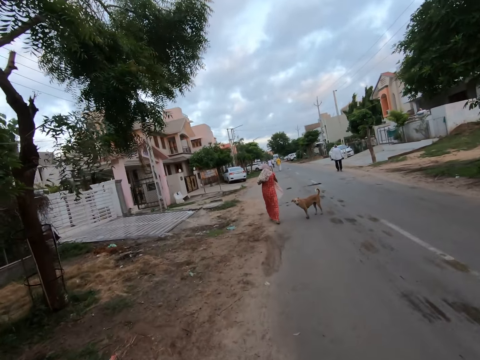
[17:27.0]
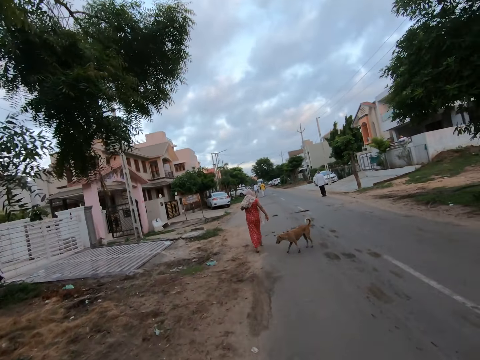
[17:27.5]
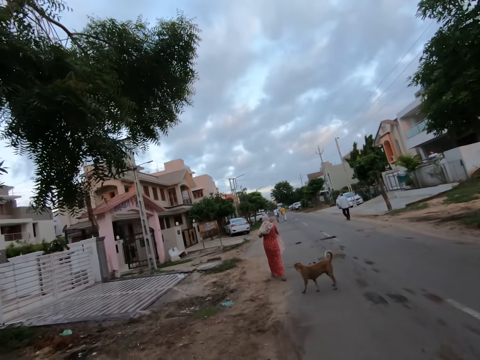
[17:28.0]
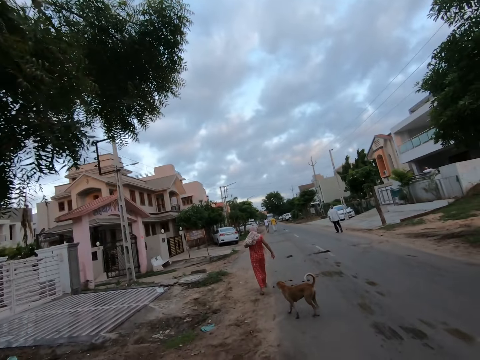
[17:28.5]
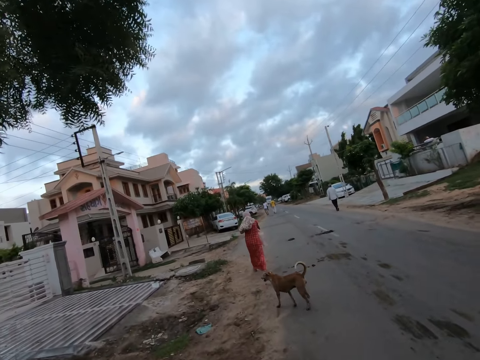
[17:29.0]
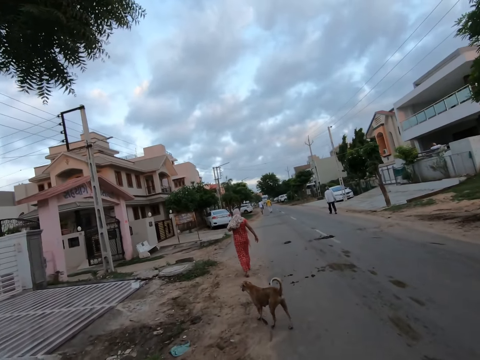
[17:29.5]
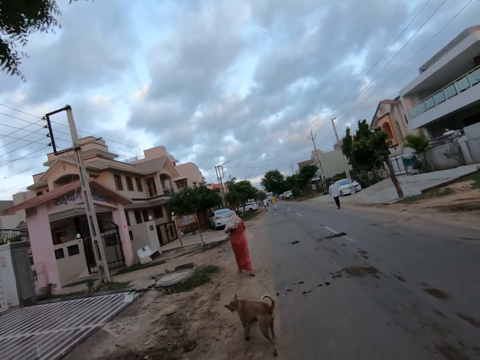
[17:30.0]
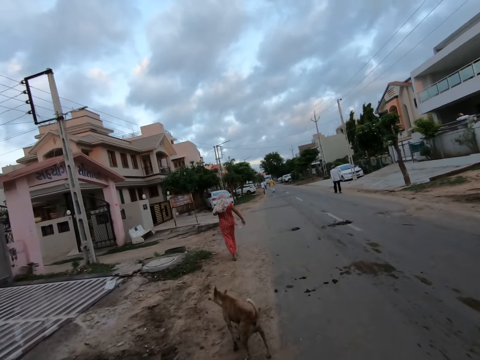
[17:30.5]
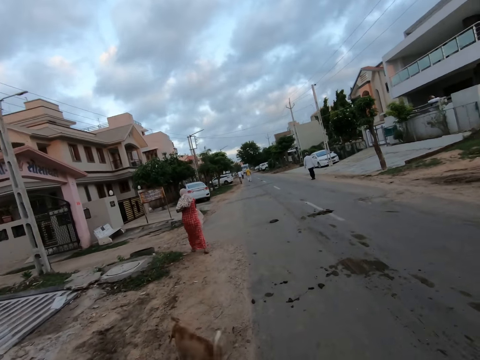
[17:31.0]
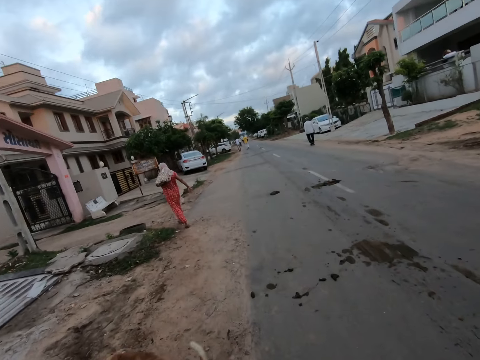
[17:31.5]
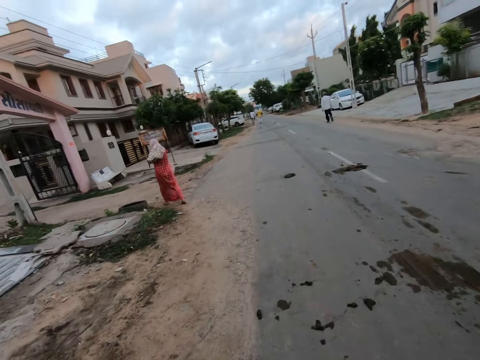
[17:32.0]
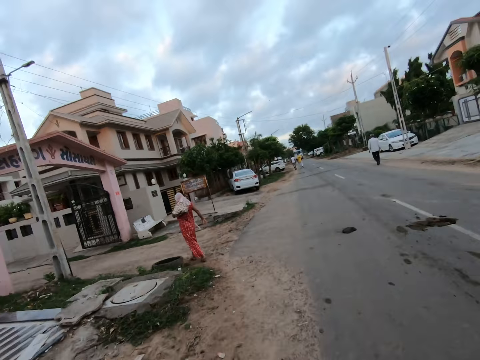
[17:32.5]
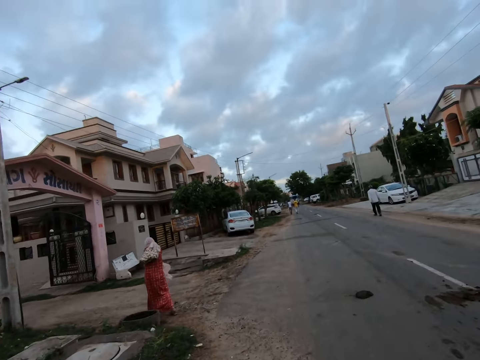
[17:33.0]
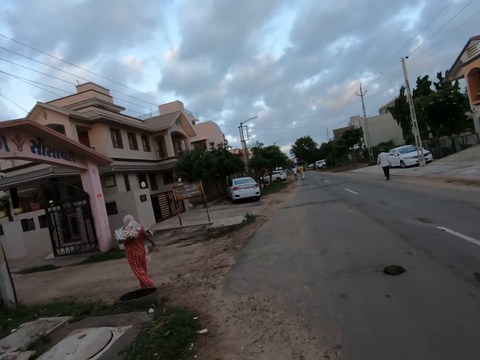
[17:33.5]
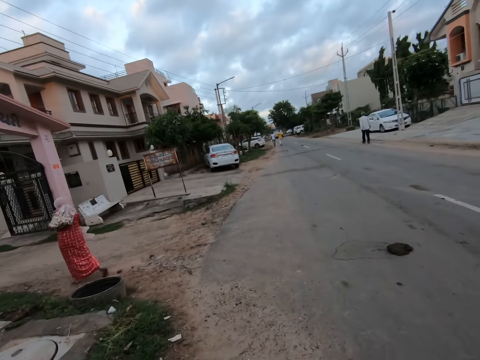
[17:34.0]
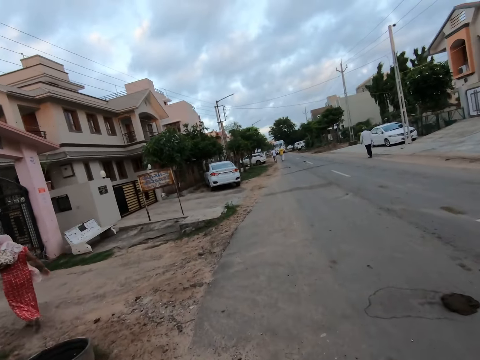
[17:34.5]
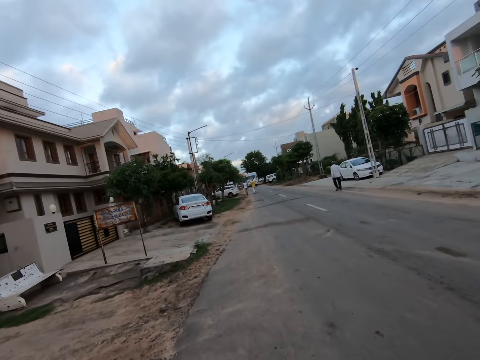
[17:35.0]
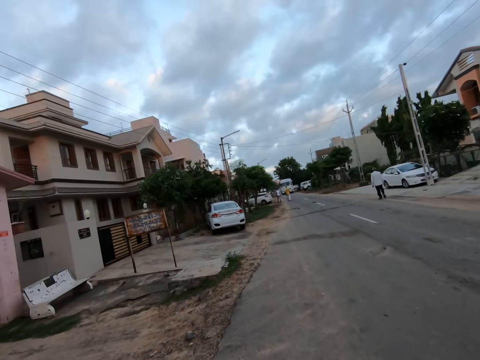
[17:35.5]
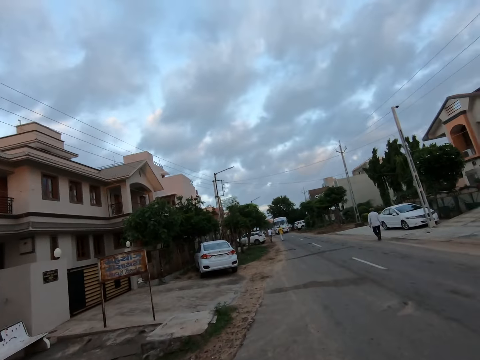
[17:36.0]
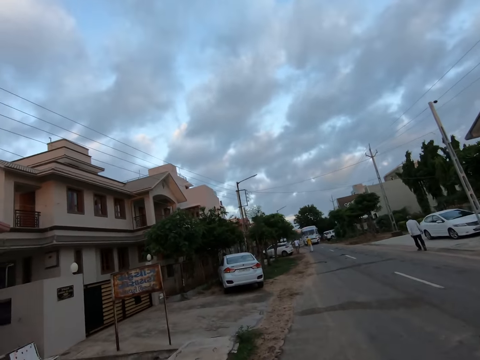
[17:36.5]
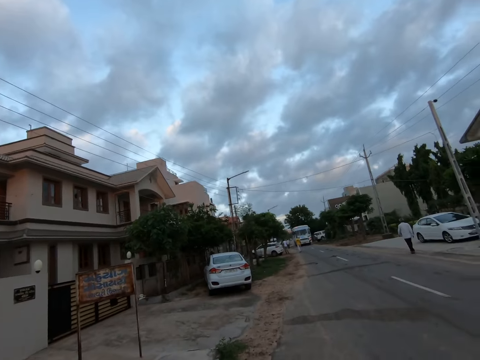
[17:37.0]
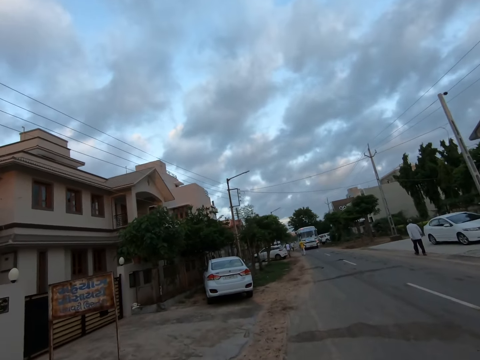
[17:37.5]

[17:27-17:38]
The camera wearer walks past the dog.

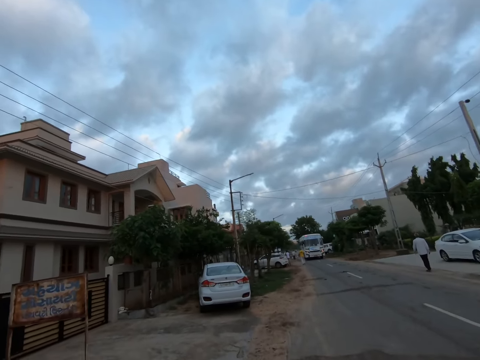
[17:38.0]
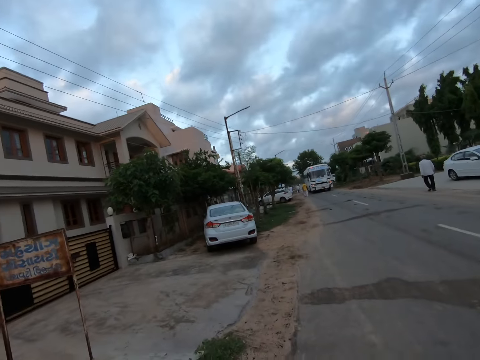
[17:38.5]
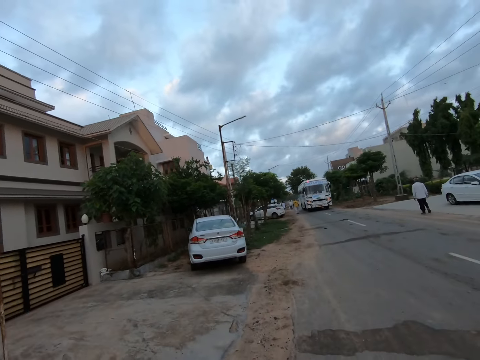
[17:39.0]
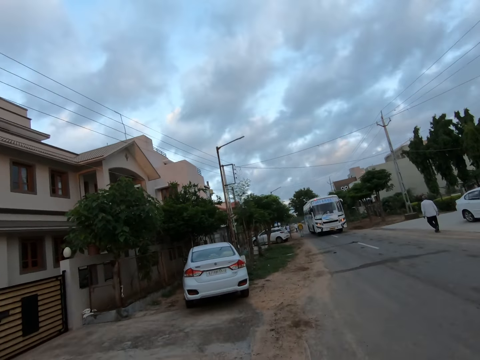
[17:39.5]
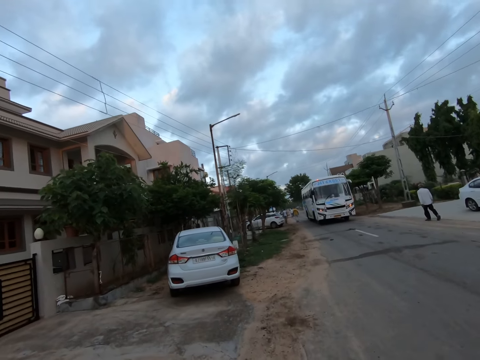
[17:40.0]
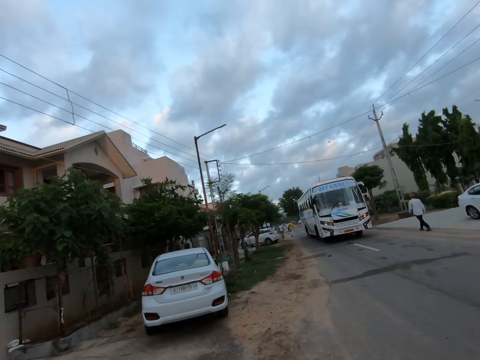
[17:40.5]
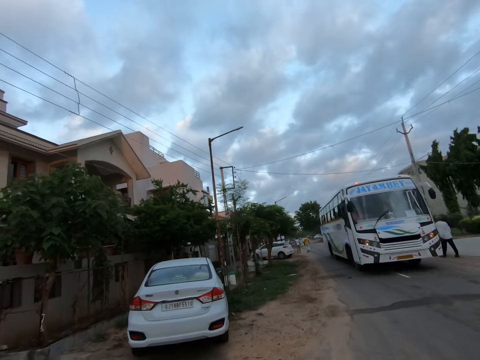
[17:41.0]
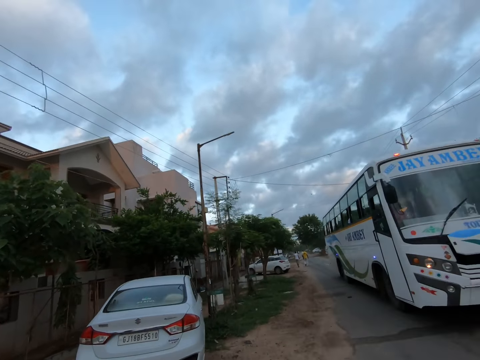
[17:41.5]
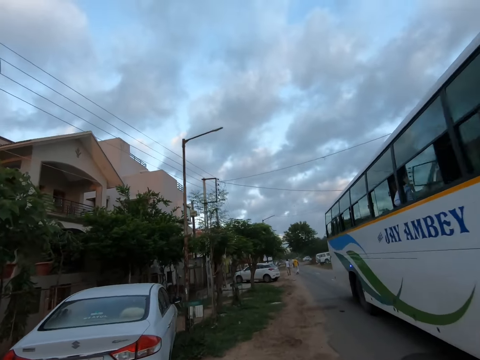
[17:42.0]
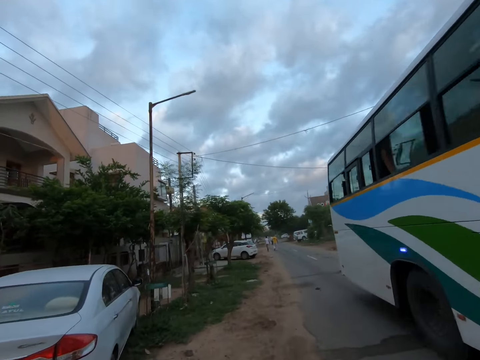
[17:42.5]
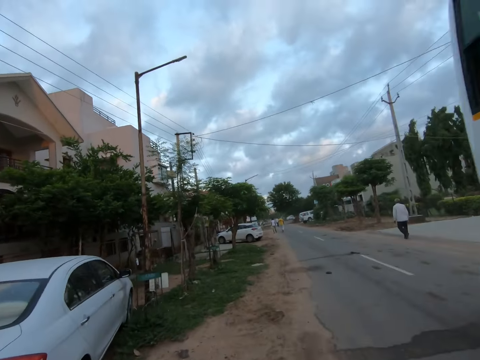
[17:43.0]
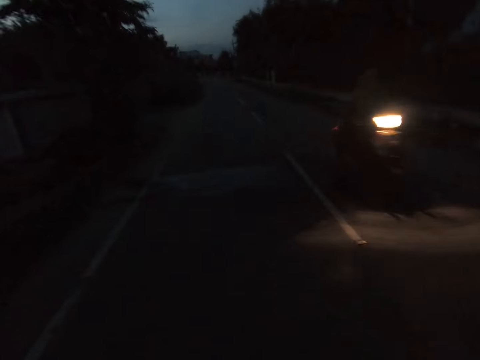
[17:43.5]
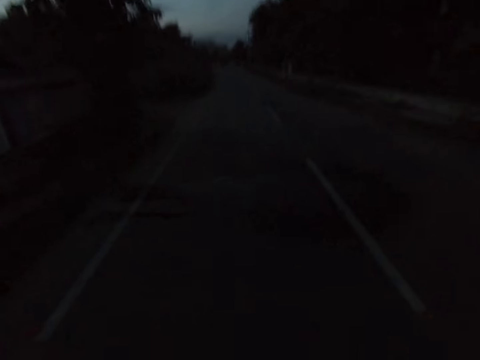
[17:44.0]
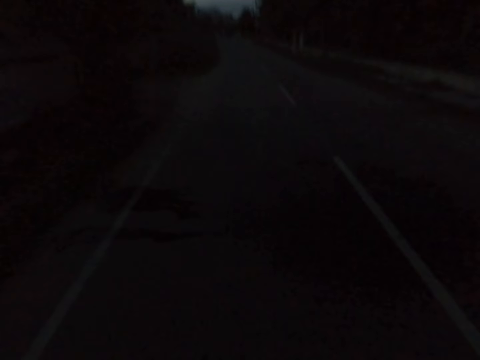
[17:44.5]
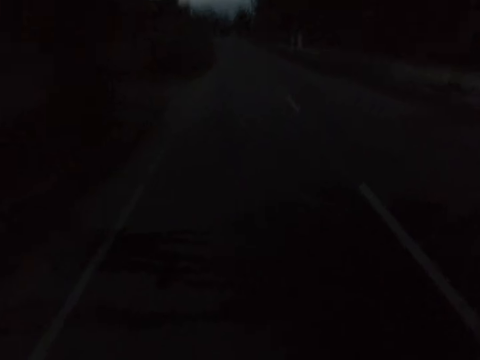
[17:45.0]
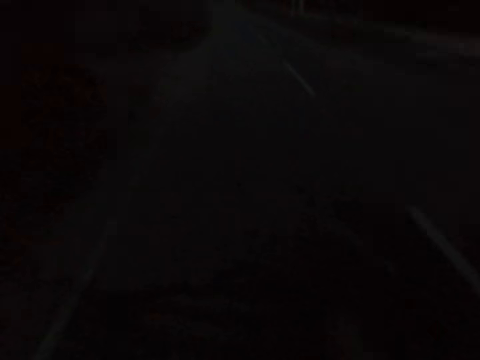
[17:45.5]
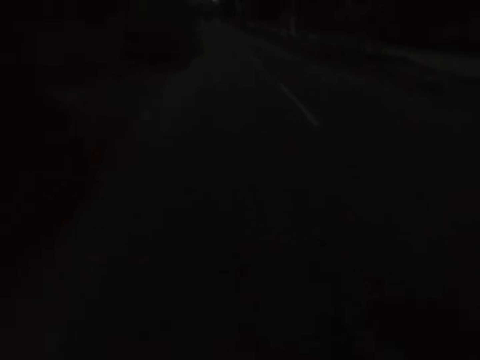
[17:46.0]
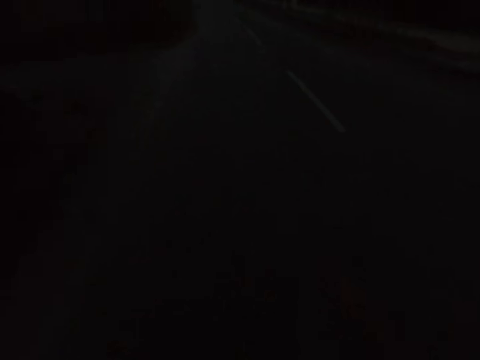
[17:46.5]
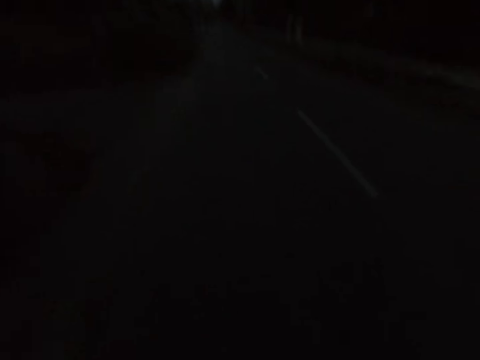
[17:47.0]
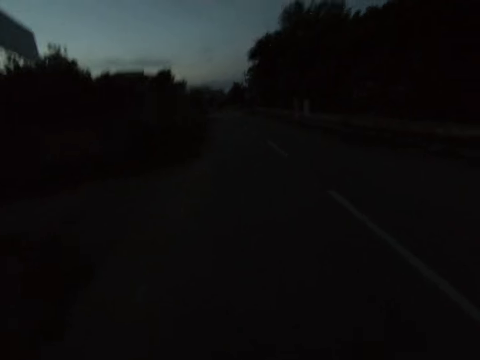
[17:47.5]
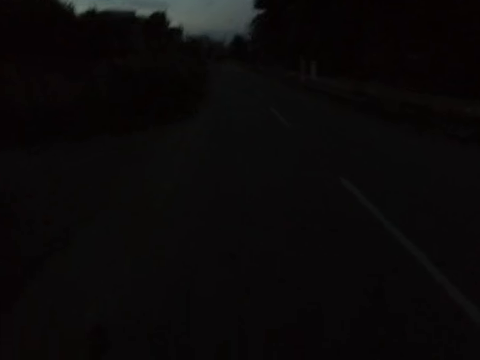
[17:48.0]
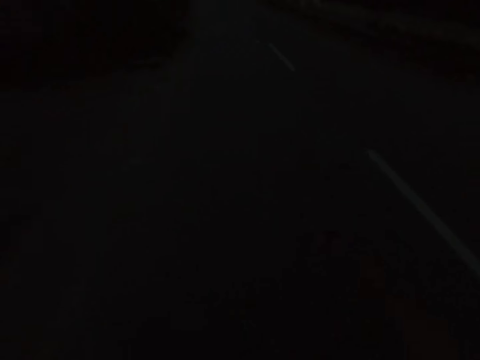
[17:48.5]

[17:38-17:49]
A white bus drives past the camera wearer. A bike rides past the camera wearer.

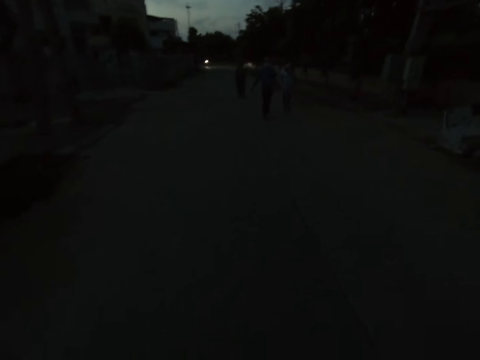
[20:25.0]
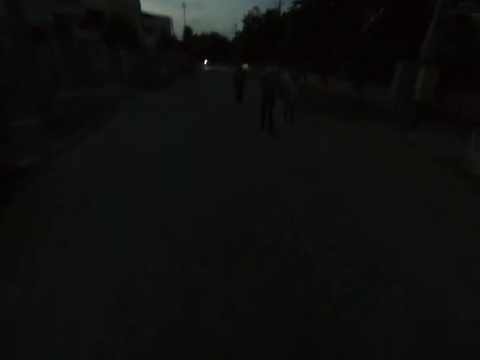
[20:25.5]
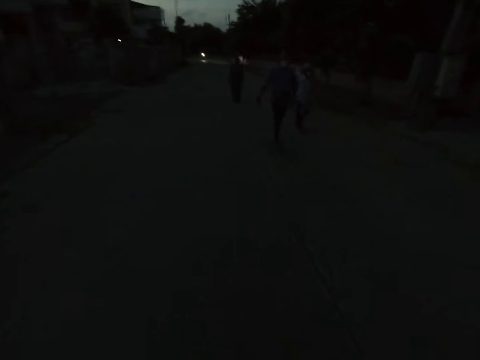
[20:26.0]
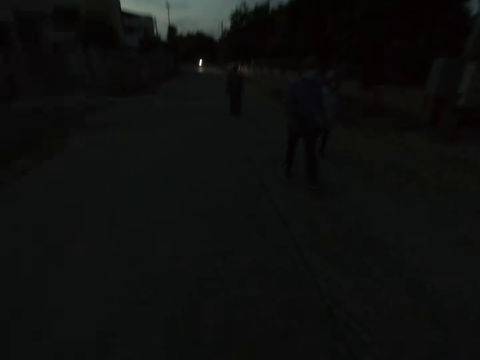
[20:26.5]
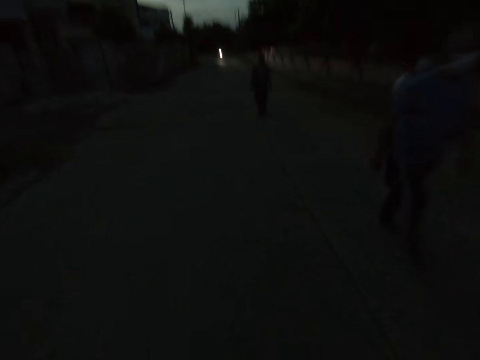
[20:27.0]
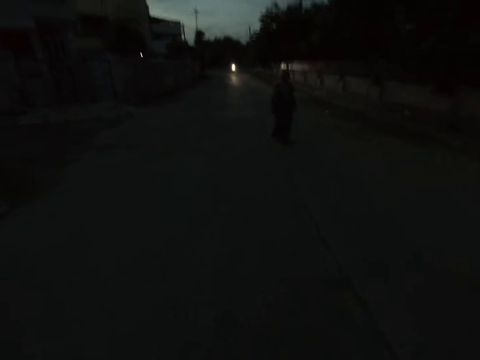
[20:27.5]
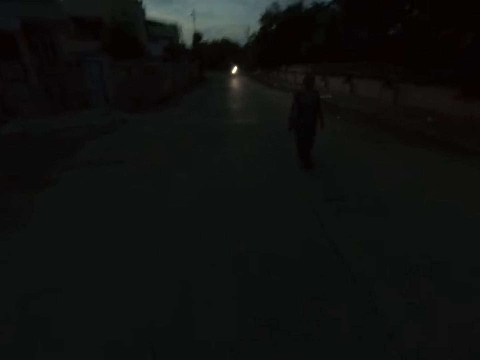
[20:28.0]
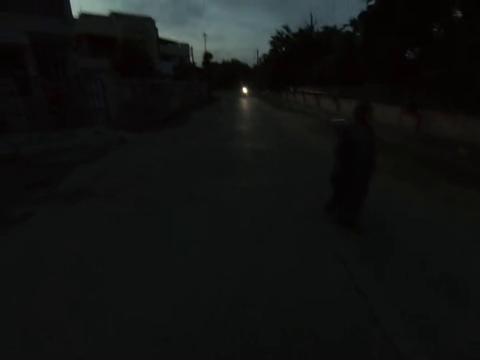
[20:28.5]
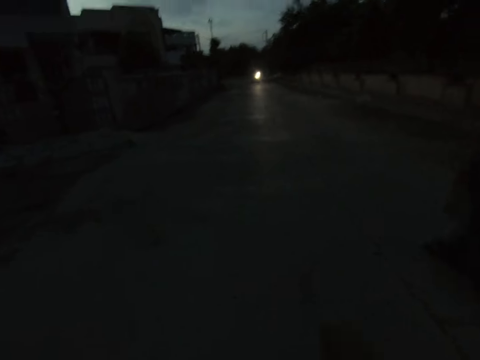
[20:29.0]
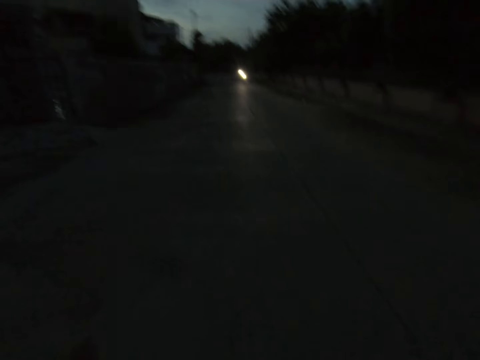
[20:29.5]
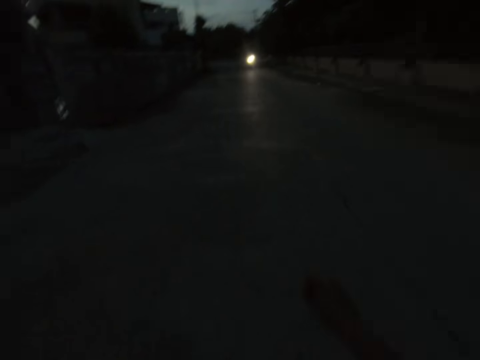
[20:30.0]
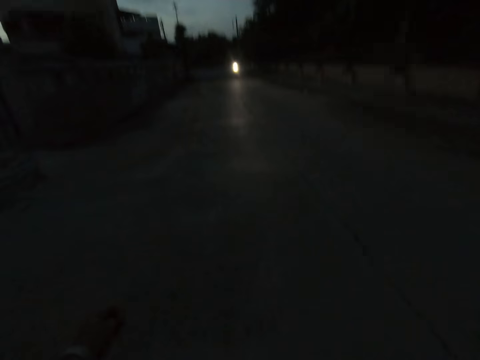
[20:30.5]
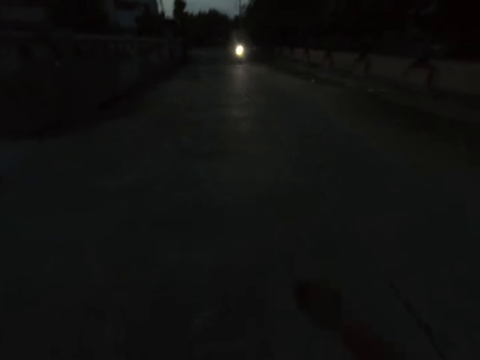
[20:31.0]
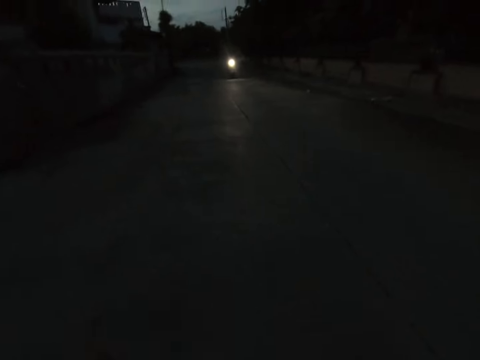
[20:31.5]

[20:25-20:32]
A man walks past the camera wearer. Another man walks past the camera wearer. A woman walks past the camera wearer.
